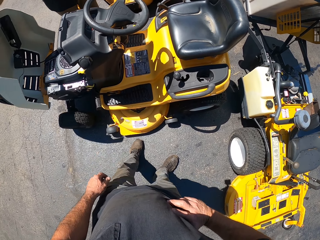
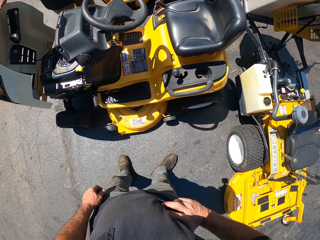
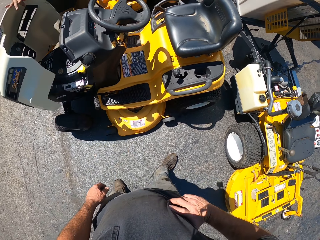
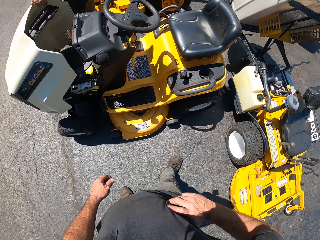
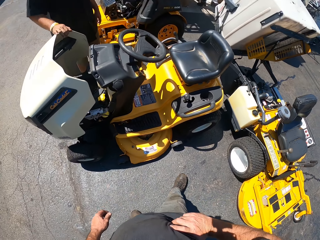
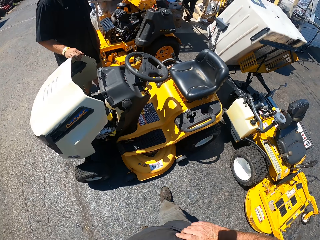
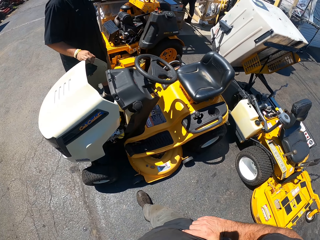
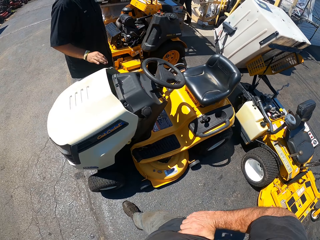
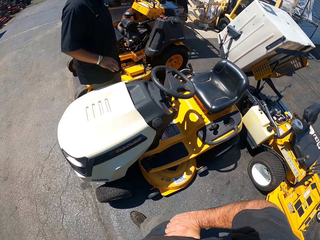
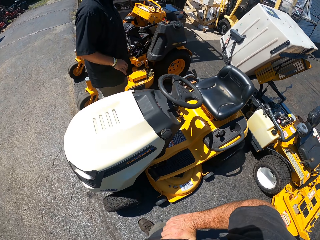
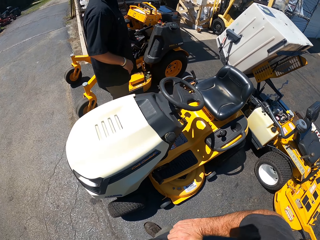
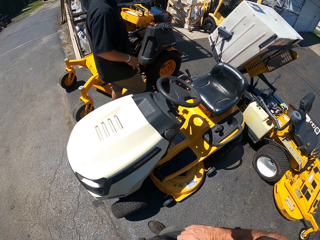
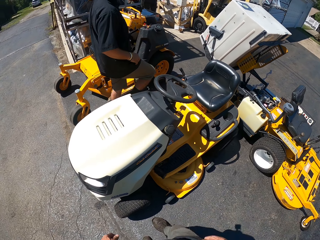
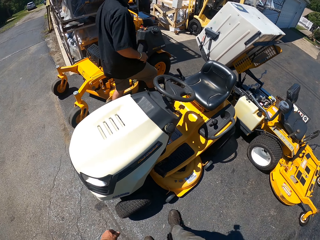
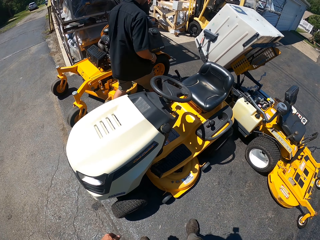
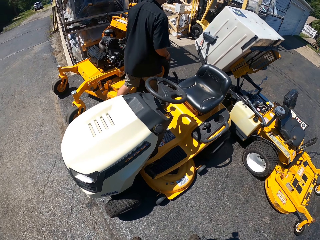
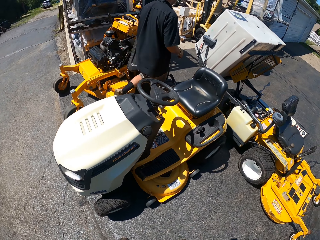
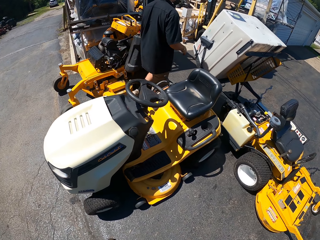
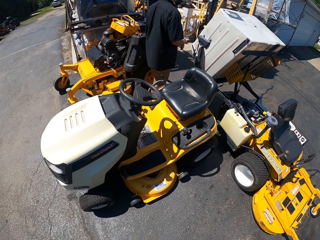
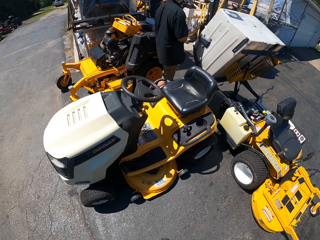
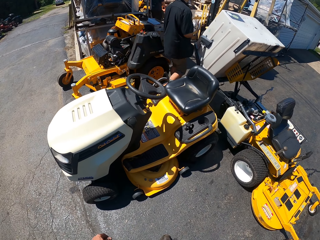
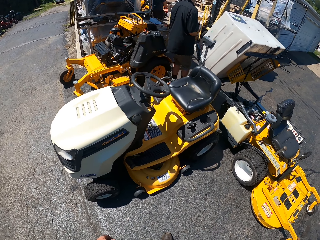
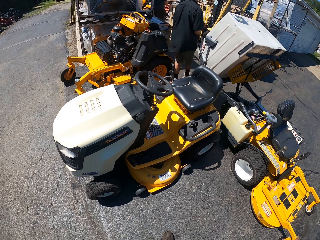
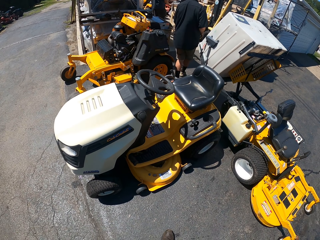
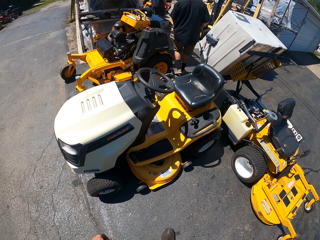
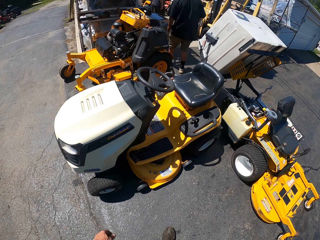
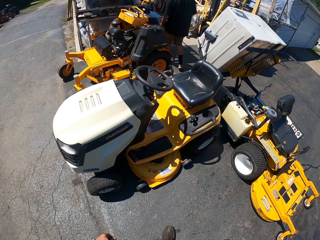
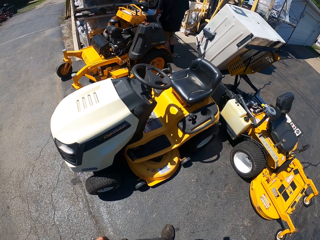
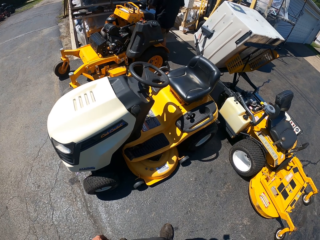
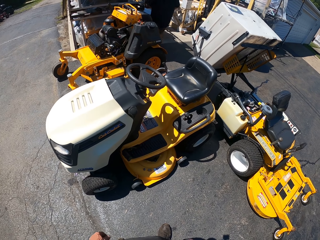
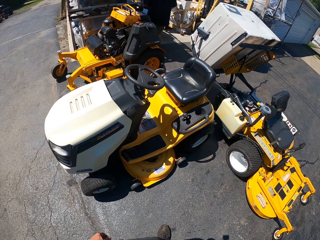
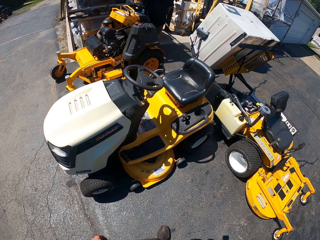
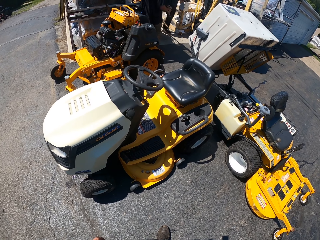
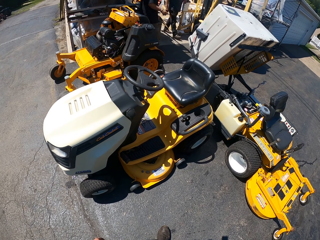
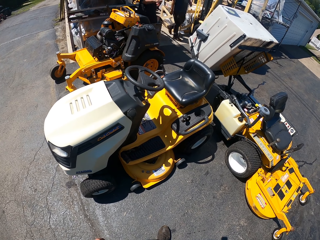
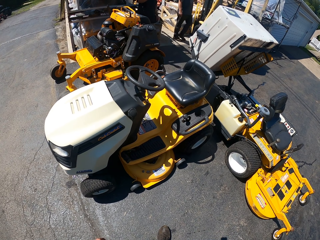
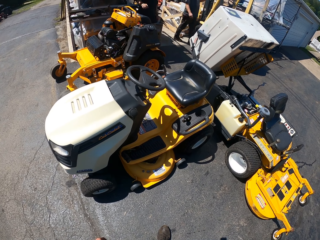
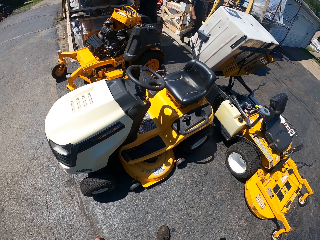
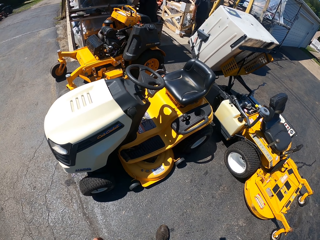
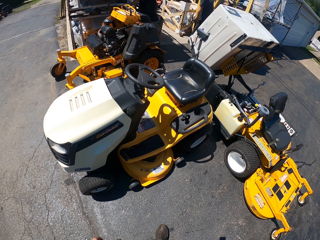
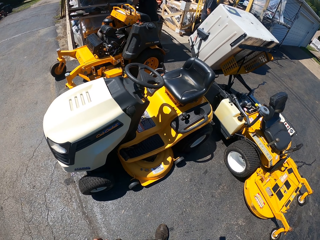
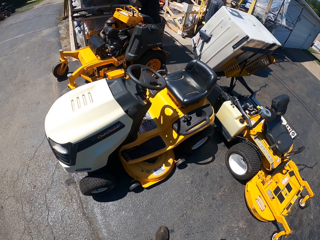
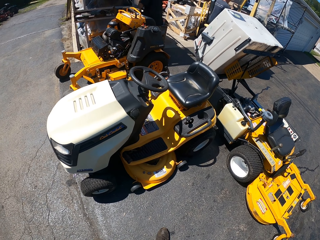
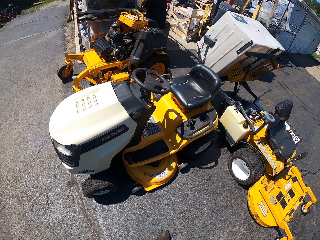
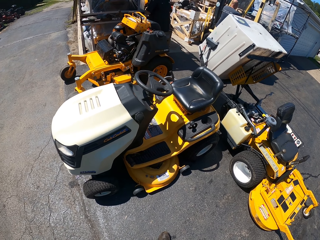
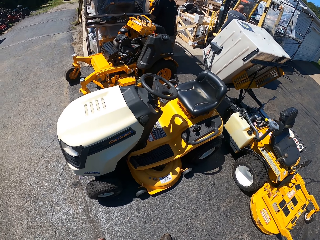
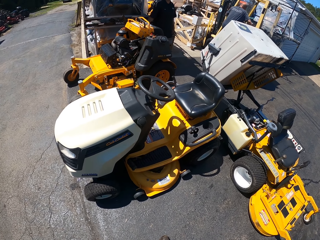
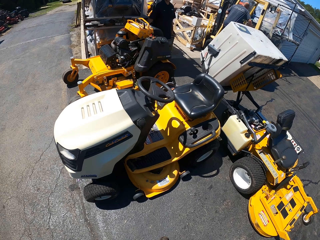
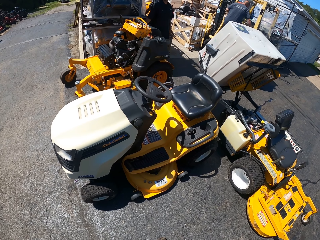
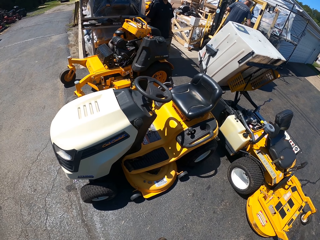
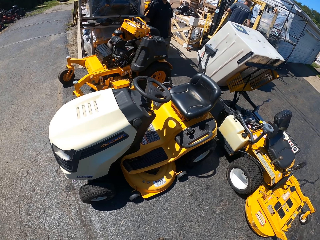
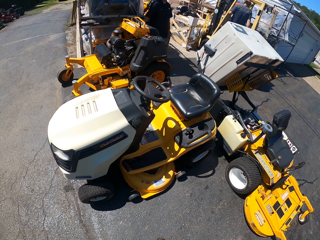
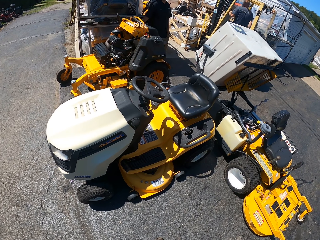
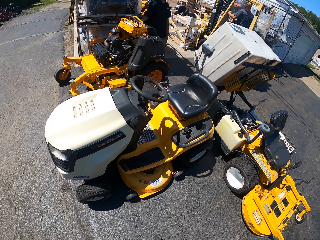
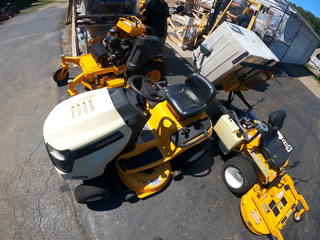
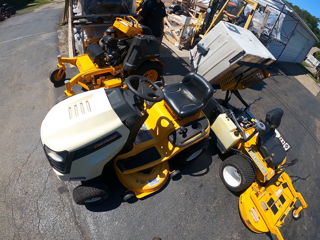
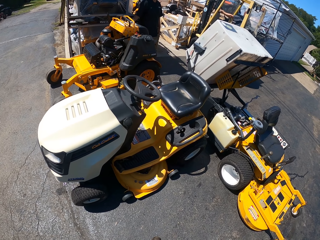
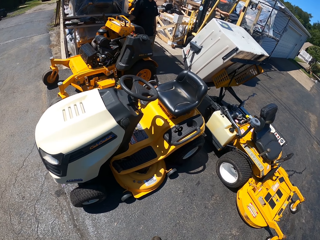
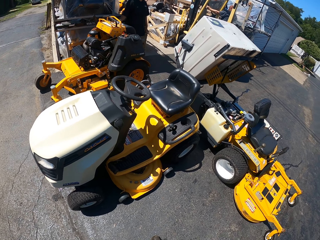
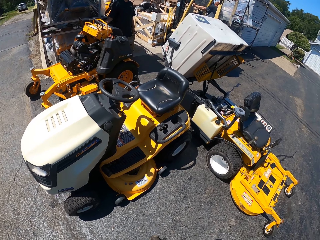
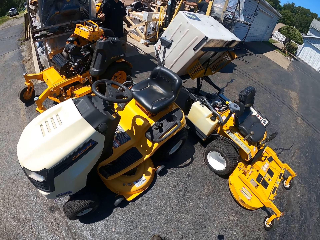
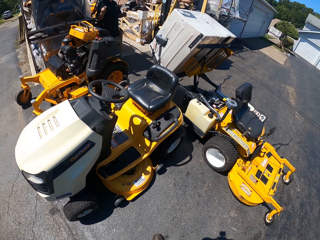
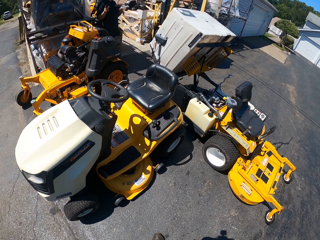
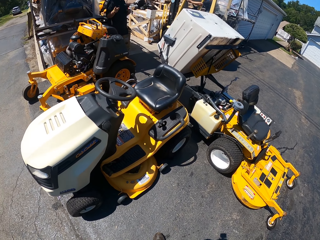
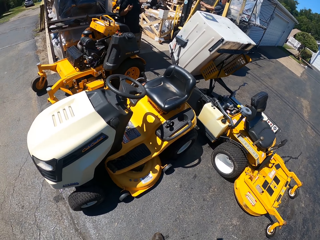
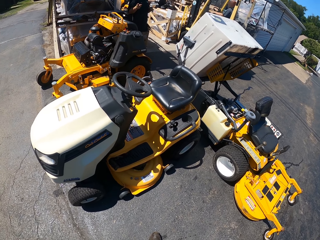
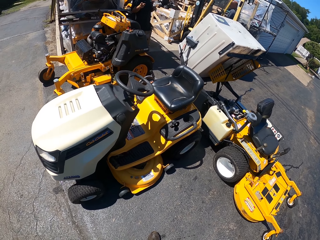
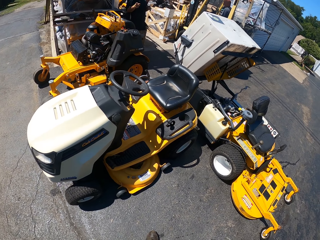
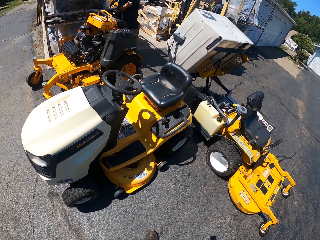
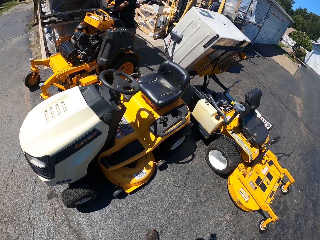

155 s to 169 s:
A man closes the trunk of a vehicle. Another man walks beside the car. The camera wearer looks at the car. Another man sits in a vehicle.

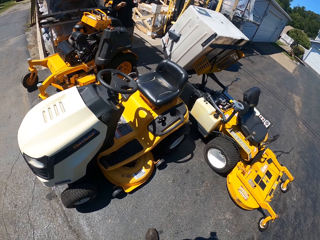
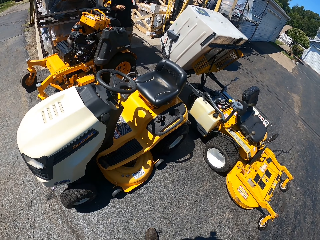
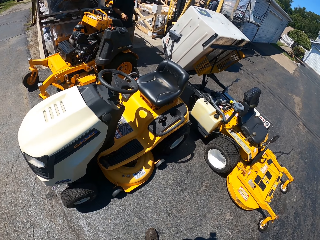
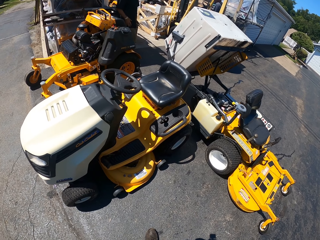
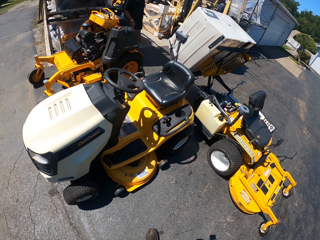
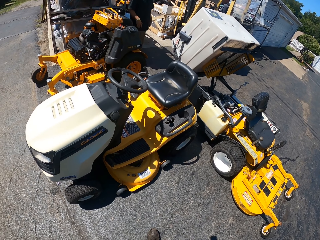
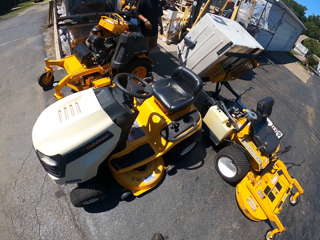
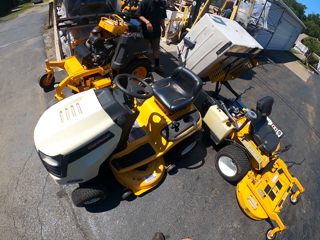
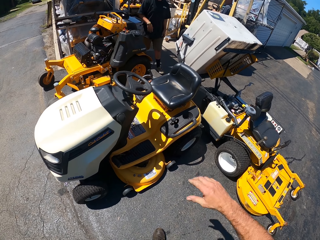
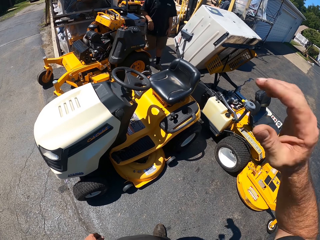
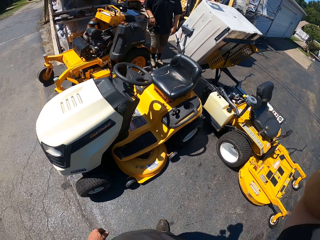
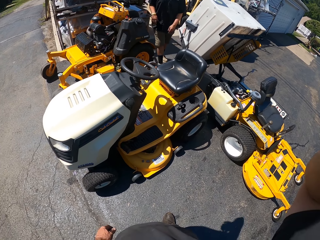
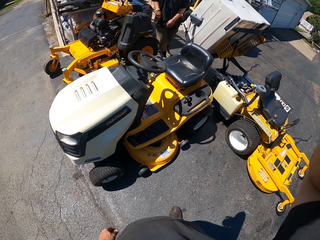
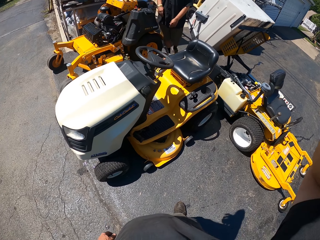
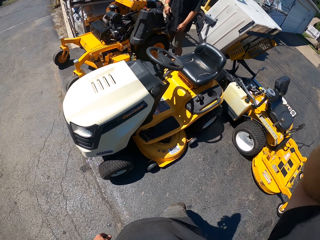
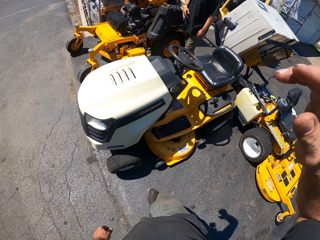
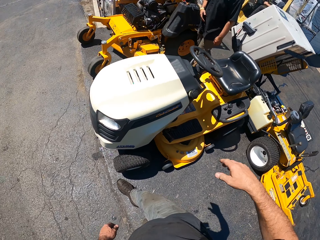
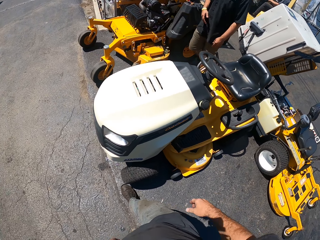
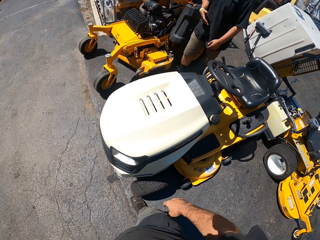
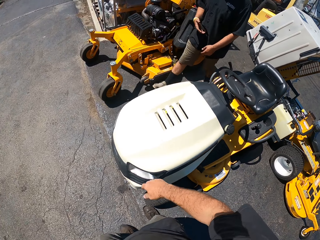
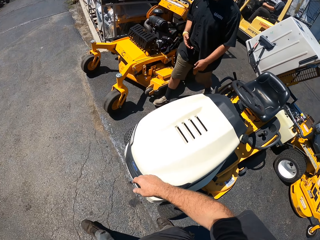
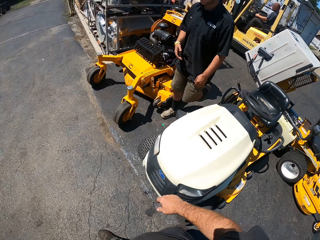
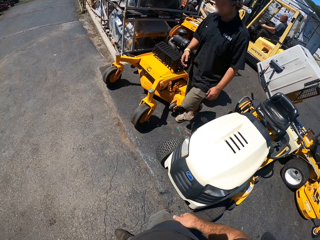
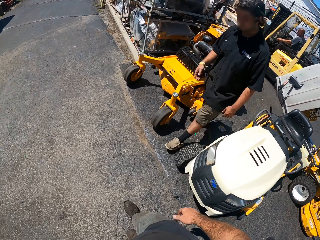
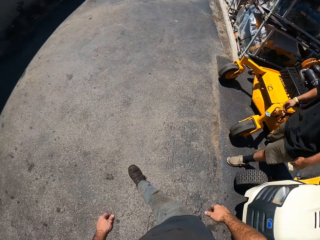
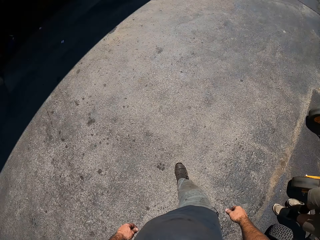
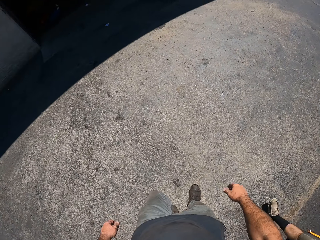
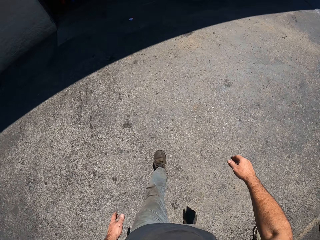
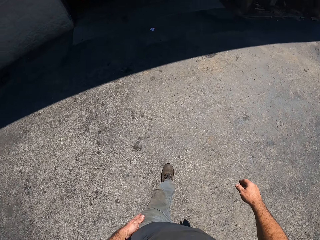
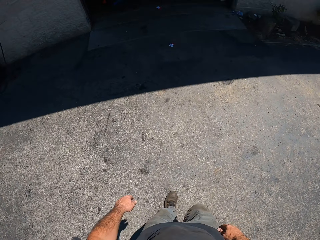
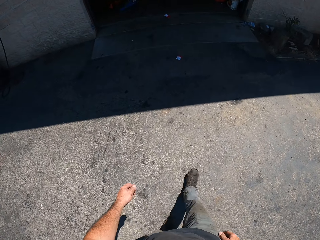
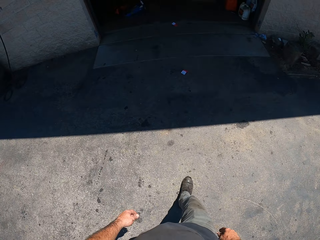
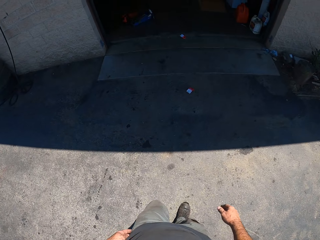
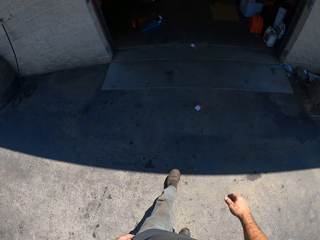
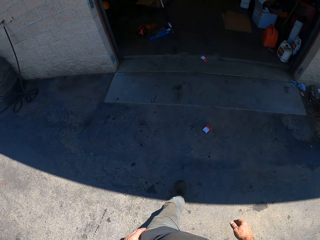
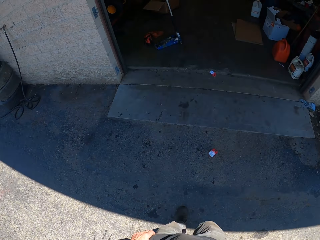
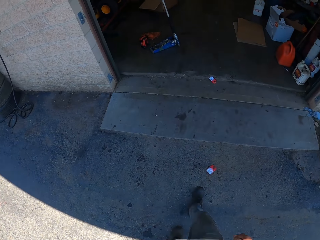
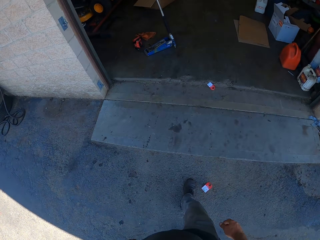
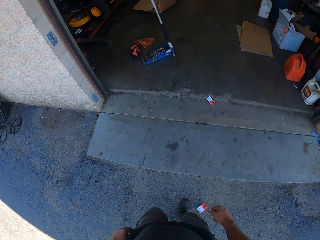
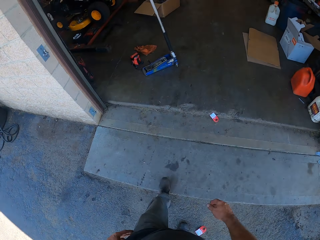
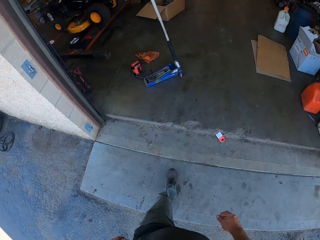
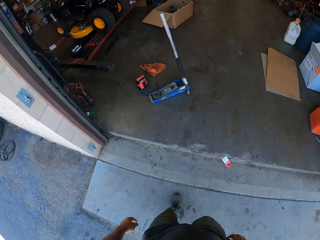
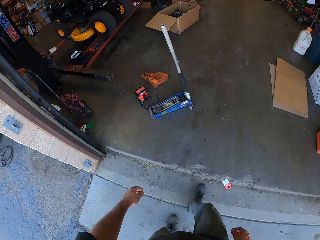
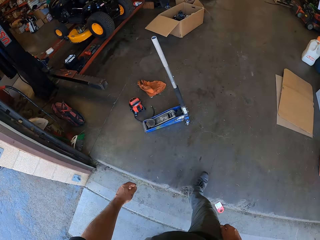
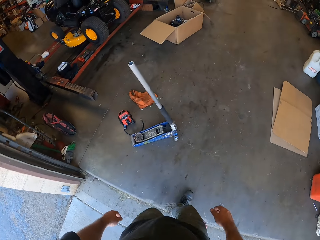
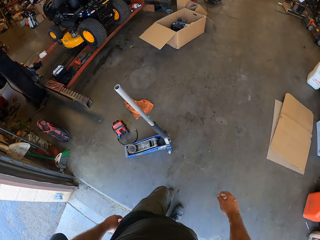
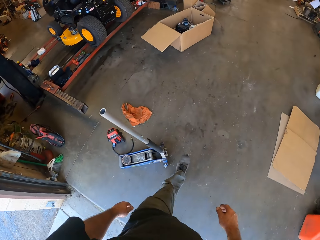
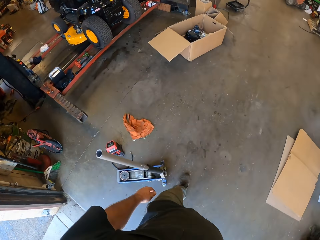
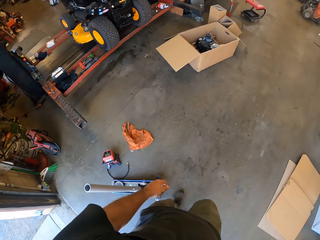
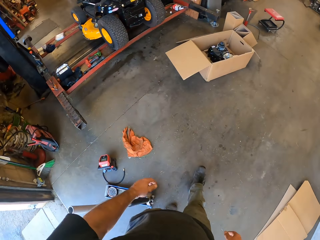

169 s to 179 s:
The camera wearer lifts the hand. They walk toward the store.
